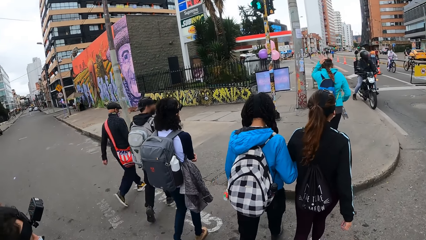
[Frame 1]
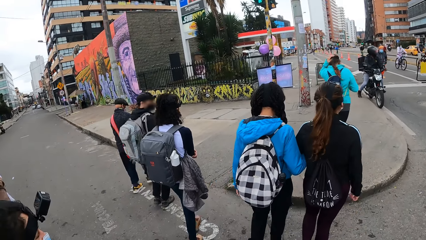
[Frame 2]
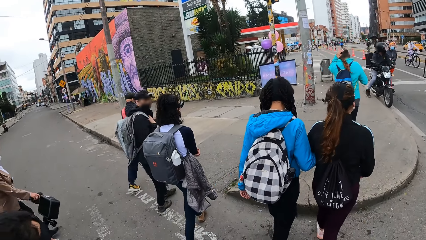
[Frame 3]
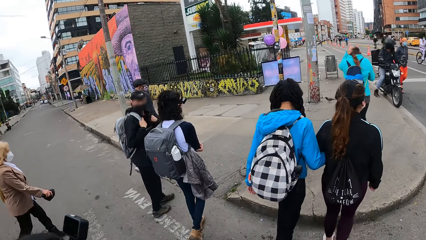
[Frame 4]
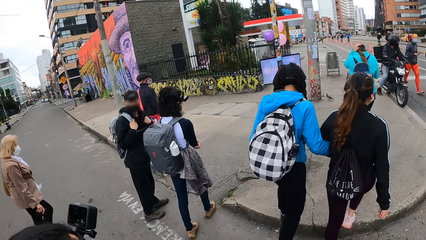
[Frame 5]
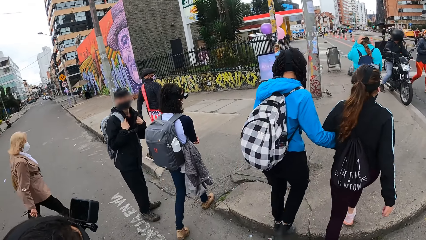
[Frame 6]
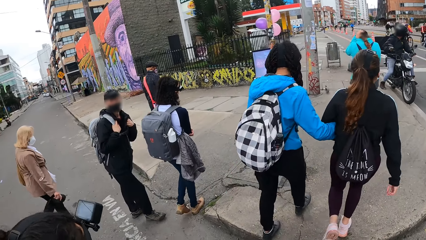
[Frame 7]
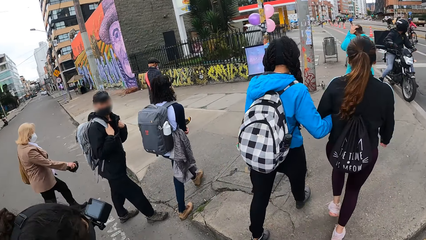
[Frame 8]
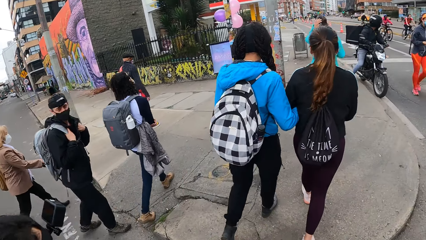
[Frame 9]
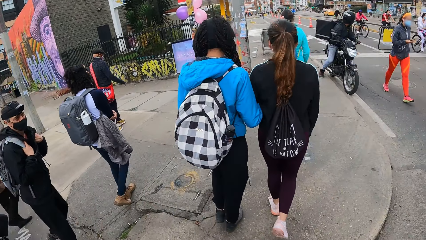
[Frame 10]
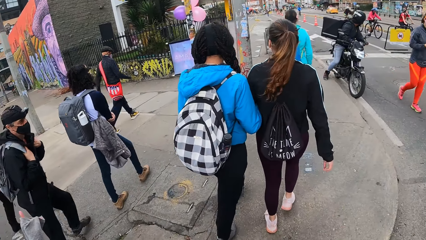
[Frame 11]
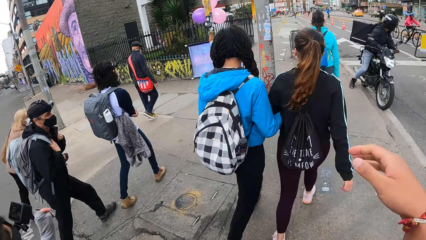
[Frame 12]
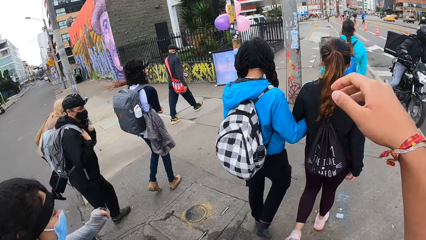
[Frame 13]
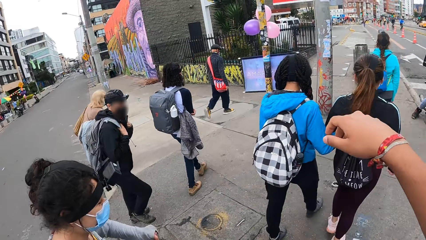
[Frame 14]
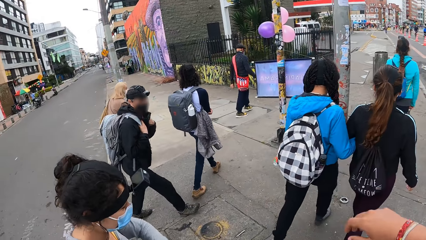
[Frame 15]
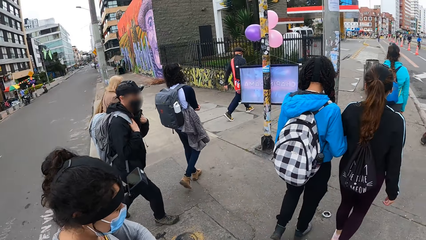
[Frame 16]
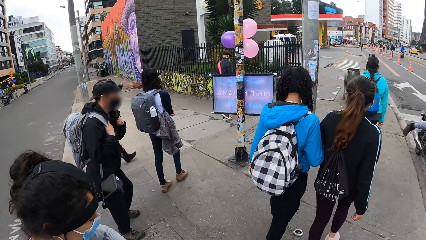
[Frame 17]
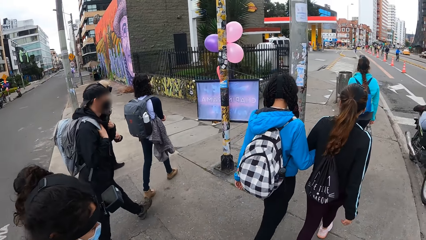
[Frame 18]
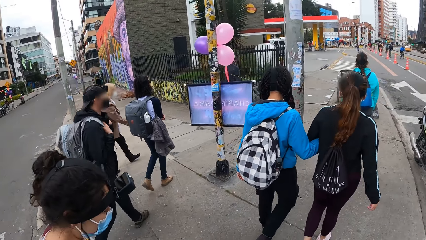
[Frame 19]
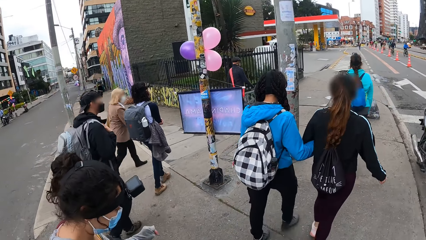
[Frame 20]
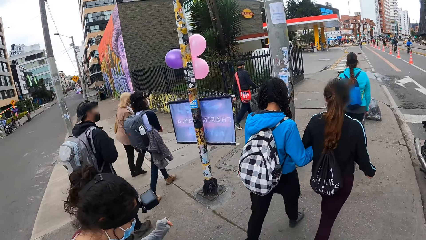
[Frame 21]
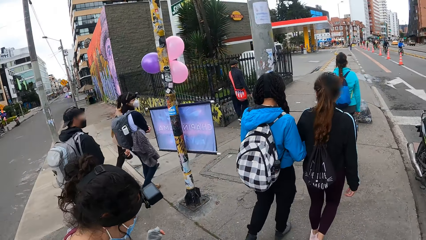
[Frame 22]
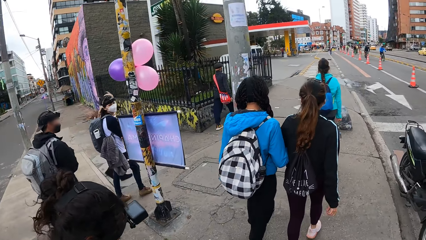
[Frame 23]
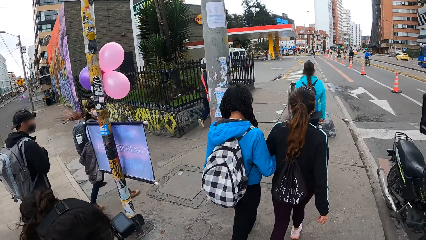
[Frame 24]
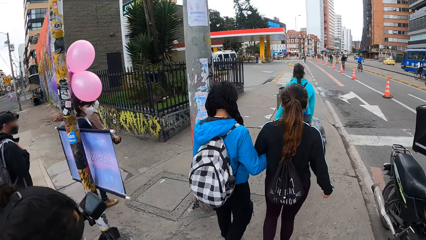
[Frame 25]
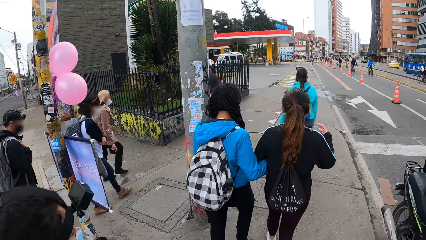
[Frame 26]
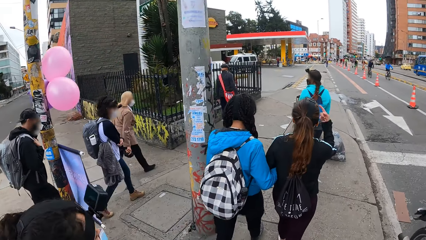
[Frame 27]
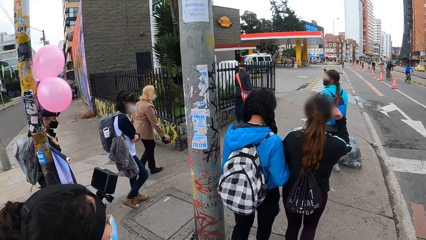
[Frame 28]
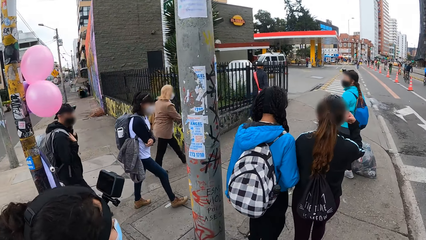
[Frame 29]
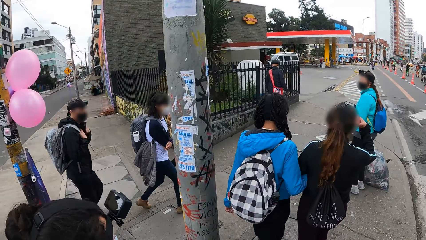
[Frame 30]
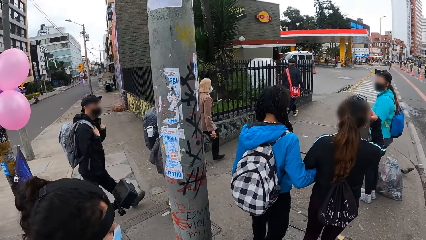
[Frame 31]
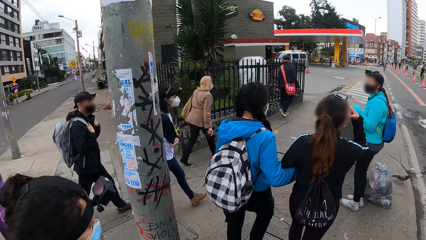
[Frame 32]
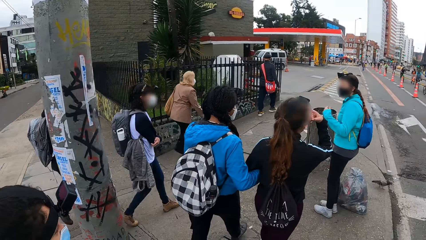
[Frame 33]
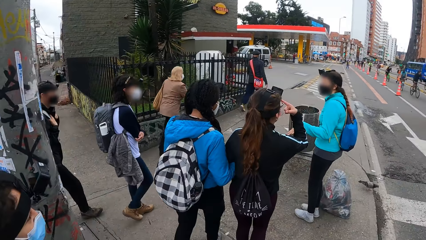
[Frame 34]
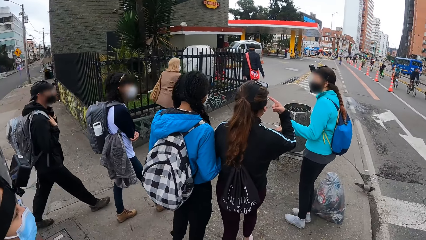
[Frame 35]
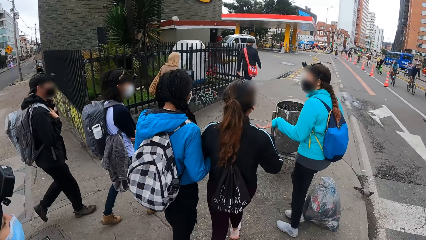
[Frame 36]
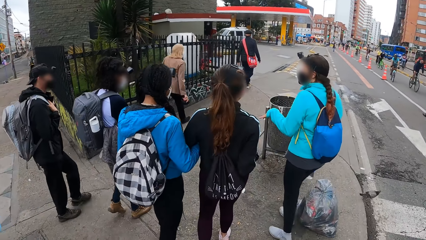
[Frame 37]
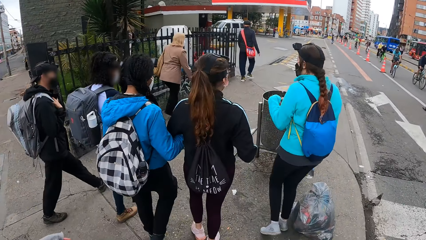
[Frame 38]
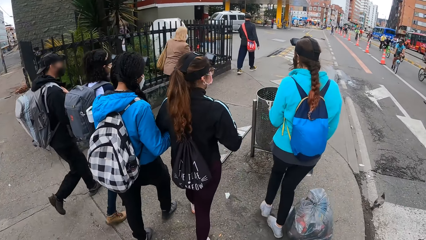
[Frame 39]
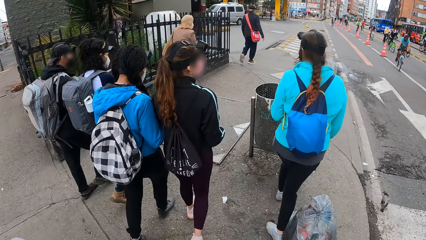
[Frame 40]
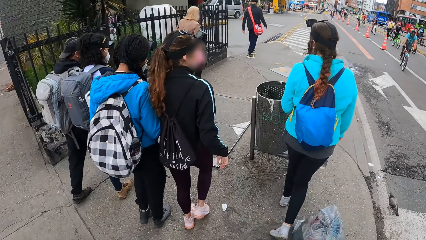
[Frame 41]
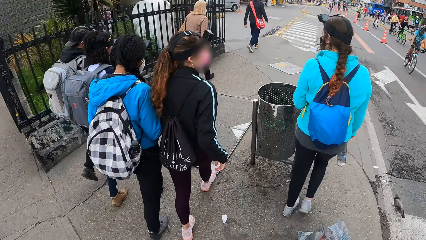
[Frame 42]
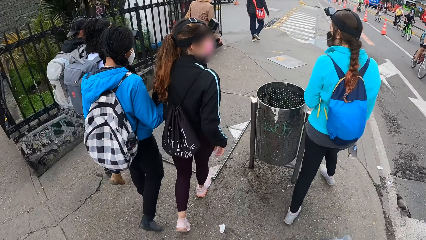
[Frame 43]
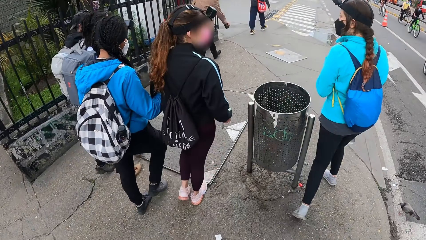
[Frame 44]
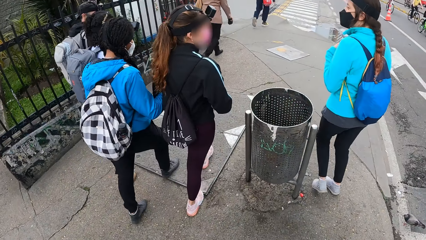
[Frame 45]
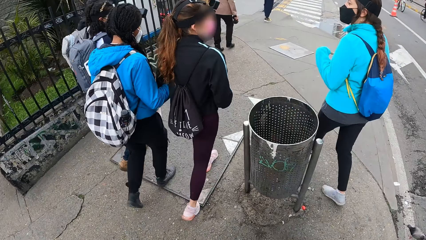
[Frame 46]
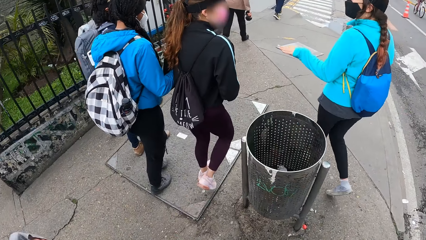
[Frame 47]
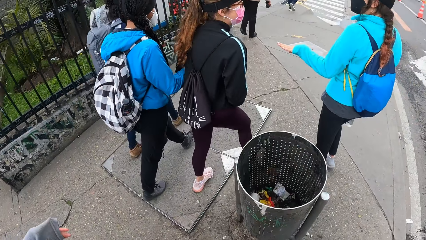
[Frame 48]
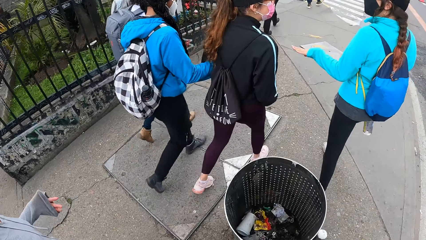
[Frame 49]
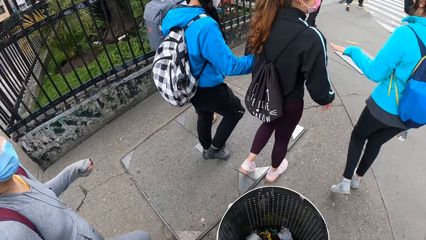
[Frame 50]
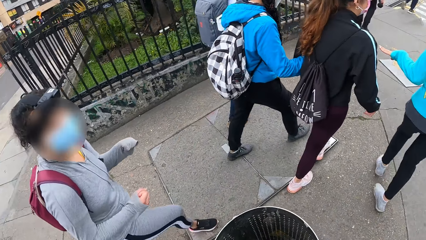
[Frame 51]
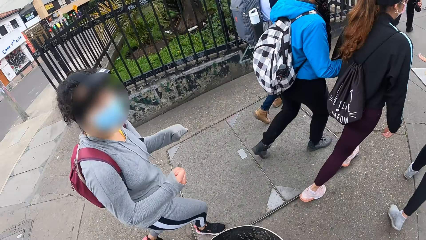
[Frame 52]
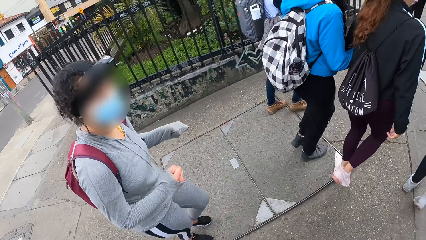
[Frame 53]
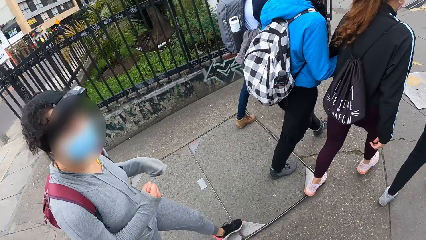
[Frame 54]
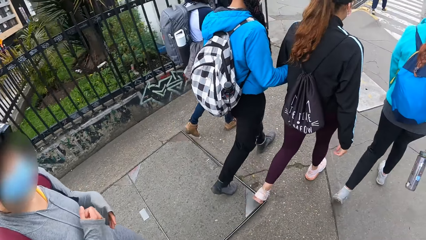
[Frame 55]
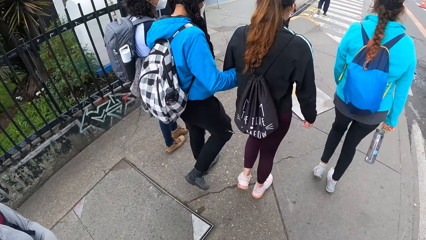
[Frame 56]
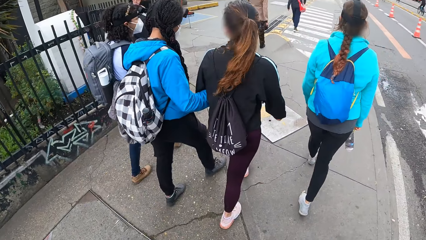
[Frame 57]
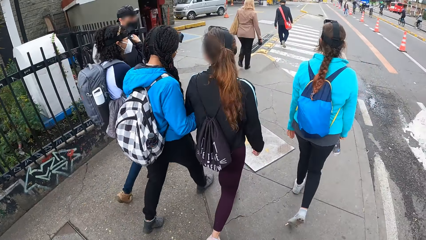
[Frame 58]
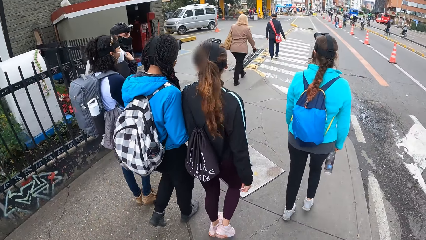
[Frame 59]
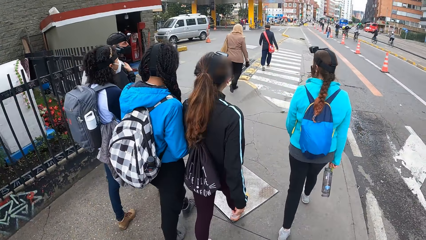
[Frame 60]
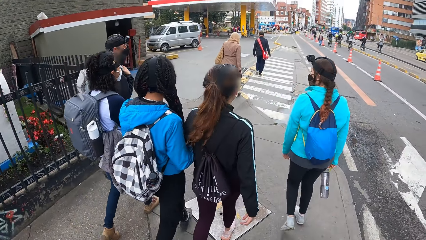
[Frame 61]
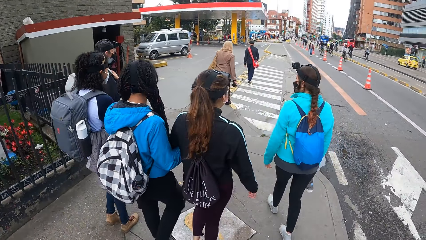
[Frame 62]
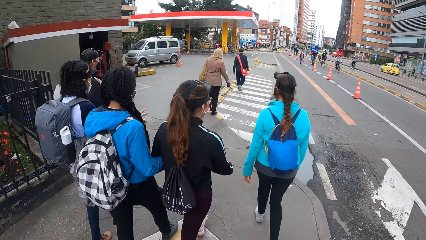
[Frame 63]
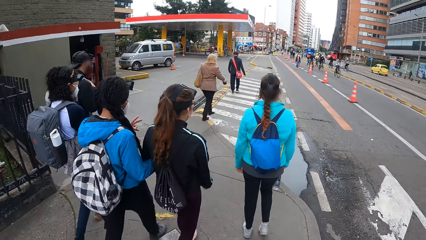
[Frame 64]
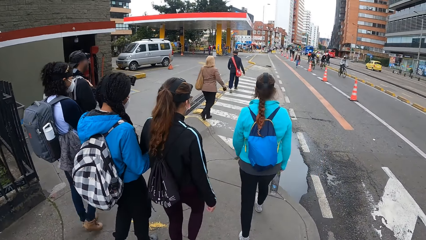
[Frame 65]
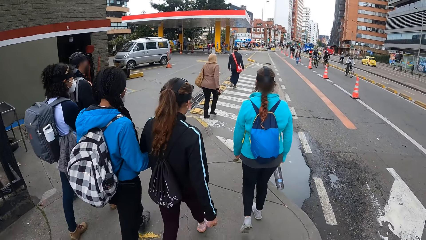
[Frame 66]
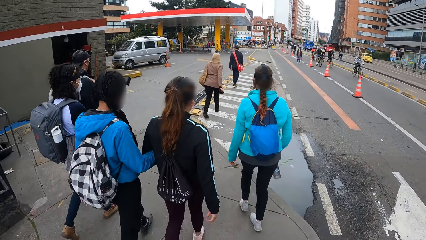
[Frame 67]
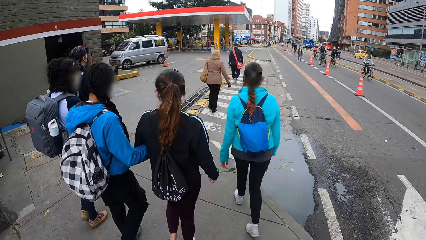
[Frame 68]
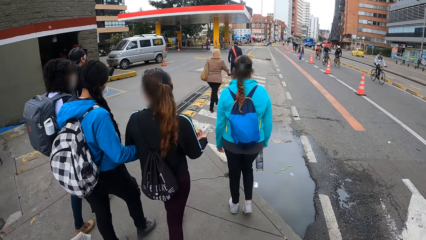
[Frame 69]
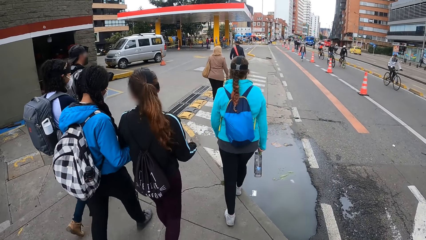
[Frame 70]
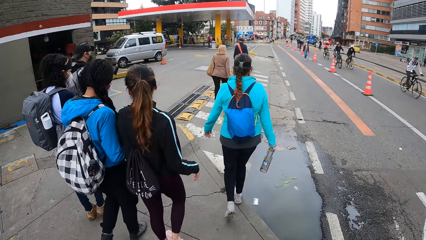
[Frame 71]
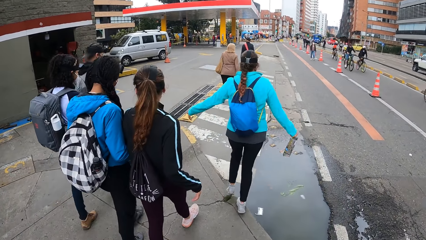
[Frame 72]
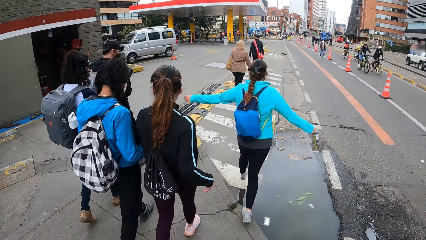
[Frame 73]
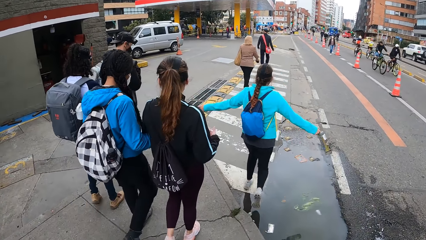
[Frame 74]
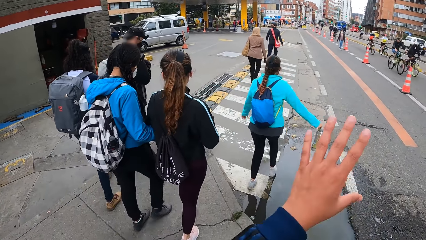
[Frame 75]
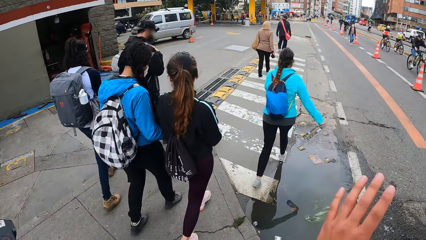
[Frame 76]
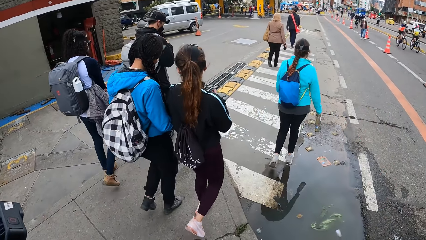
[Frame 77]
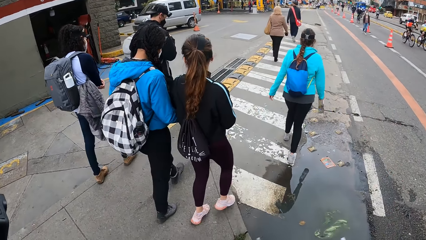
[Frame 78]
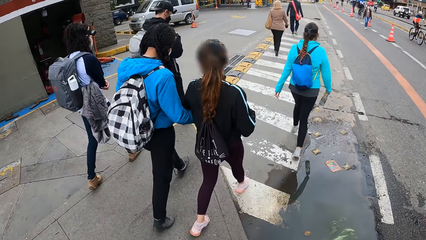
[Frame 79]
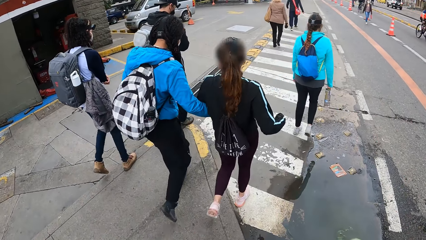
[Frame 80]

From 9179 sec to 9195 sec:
A woman brushes her hair with her left hand. A lady walks on the sidewalk. The camera wearer walks on the sidewalk with the group of people. They move the right hand. Another lady walks on the sidewalk. Another woman gestures to the first woman. The first woman converses with a third woman, the other woman, a fourth woman and a man. A fifth woman converses with the camera wearer.
